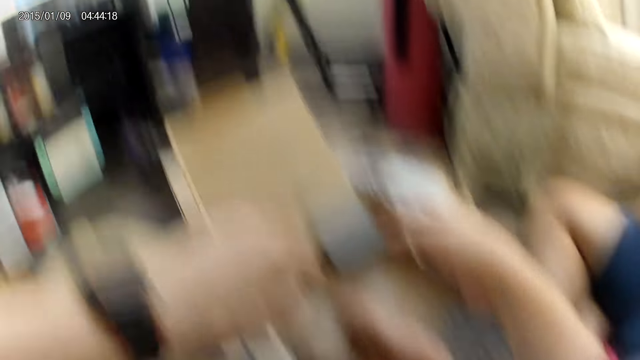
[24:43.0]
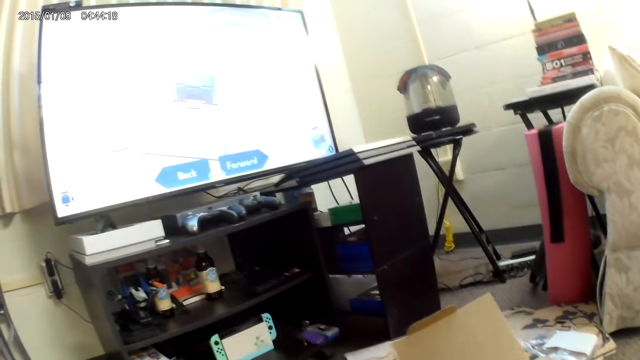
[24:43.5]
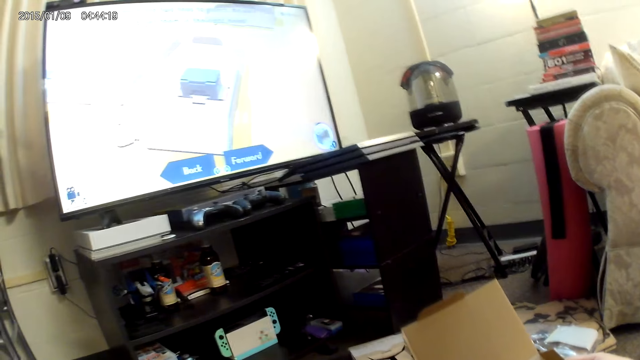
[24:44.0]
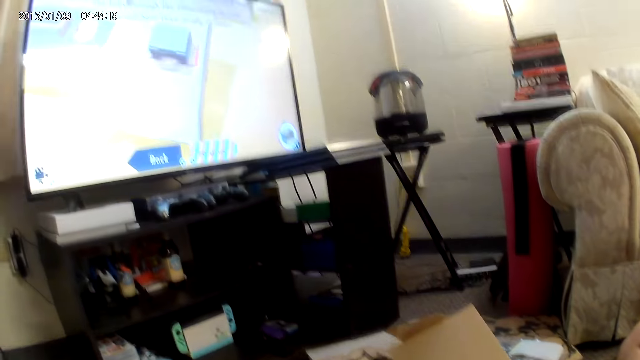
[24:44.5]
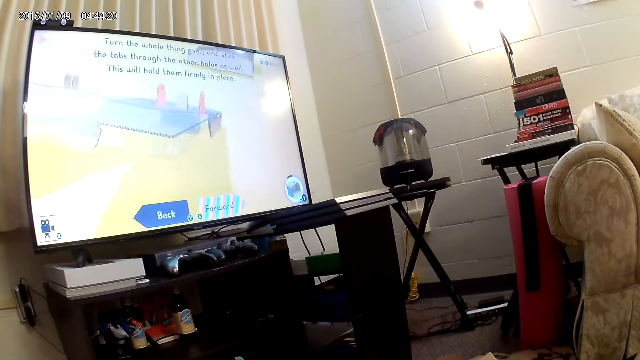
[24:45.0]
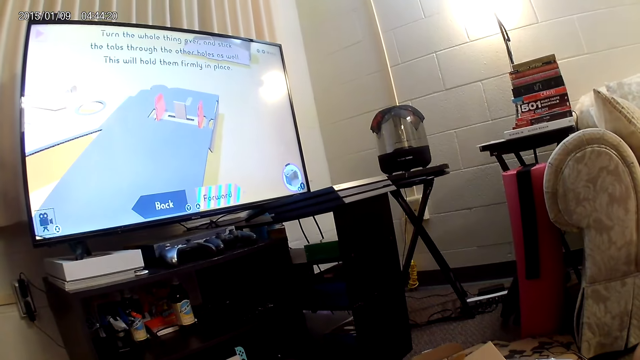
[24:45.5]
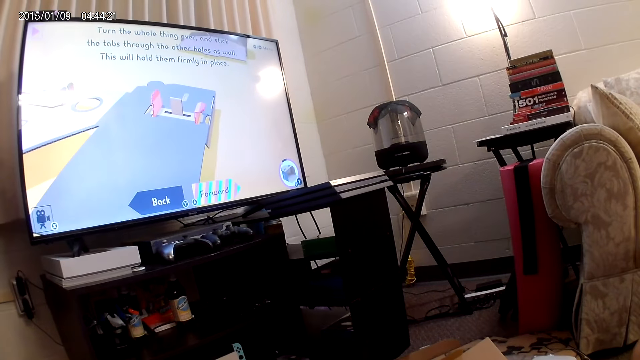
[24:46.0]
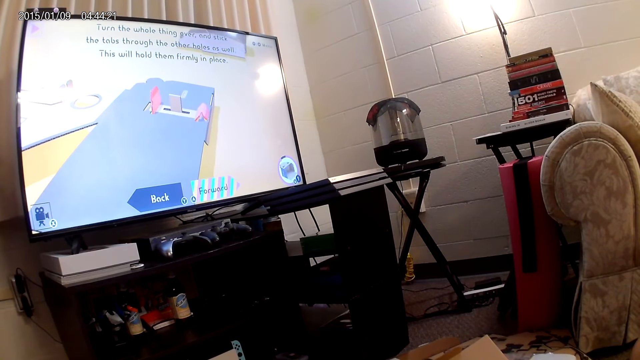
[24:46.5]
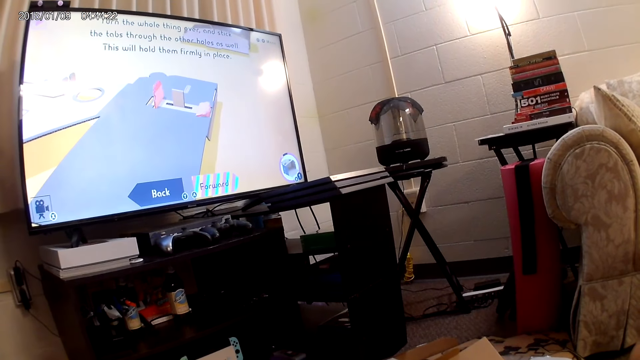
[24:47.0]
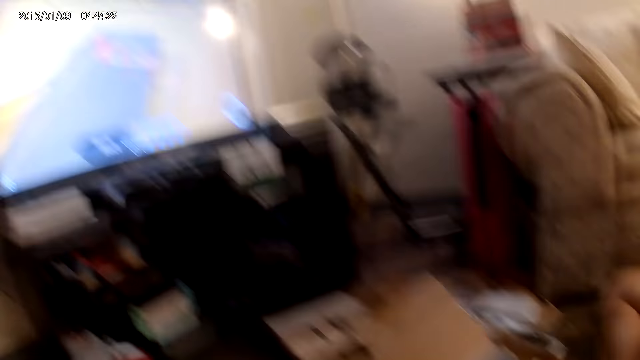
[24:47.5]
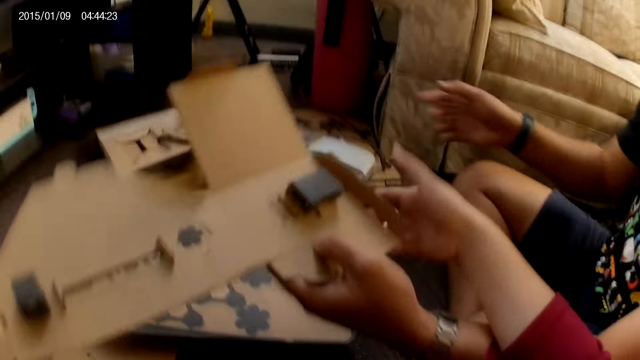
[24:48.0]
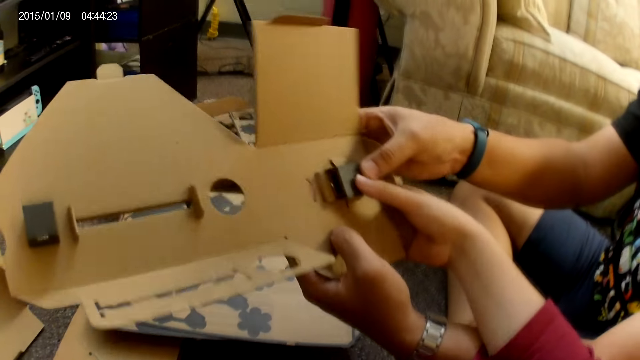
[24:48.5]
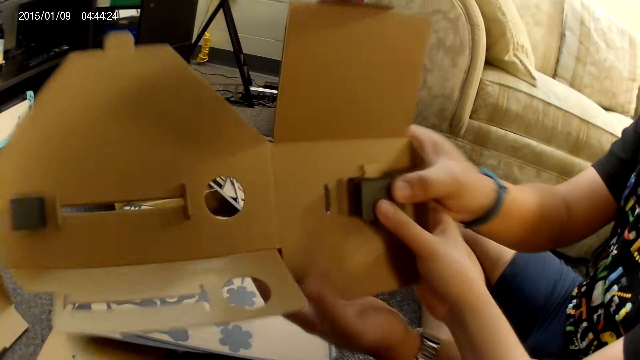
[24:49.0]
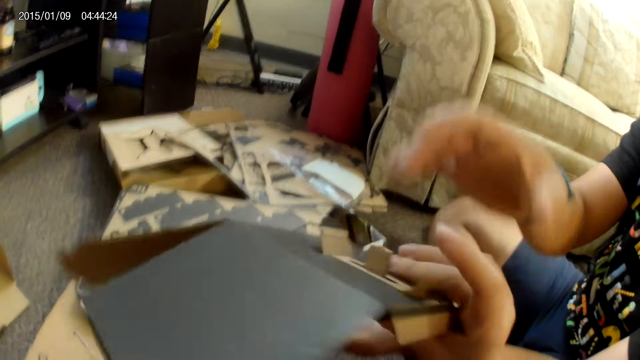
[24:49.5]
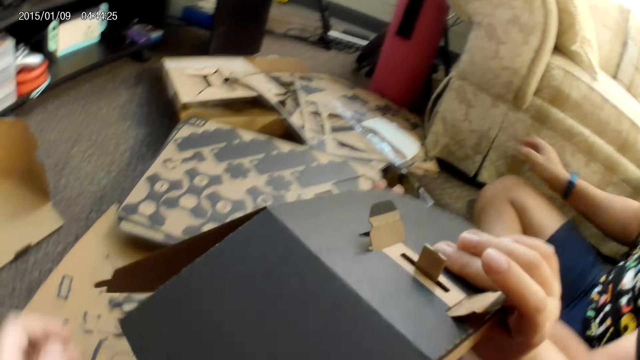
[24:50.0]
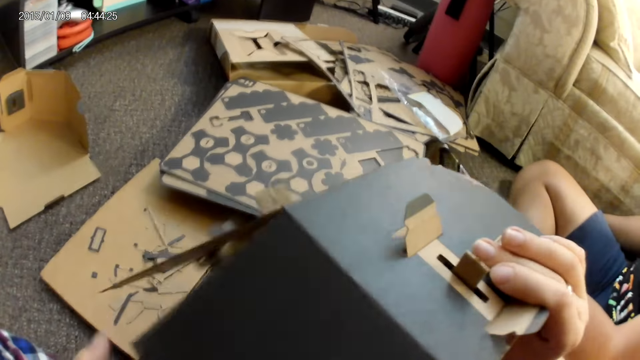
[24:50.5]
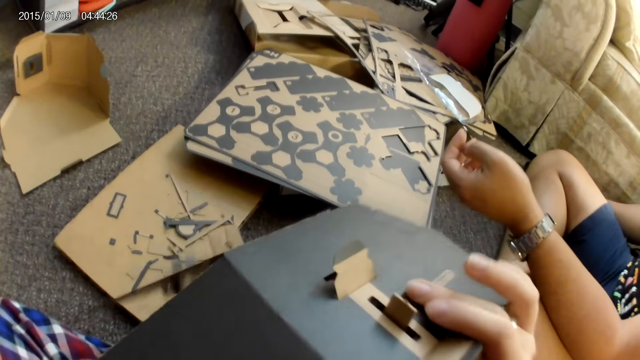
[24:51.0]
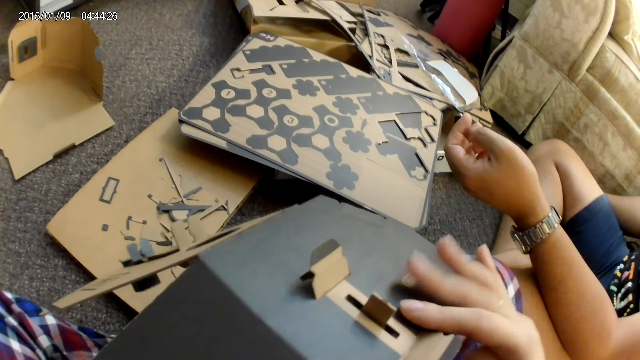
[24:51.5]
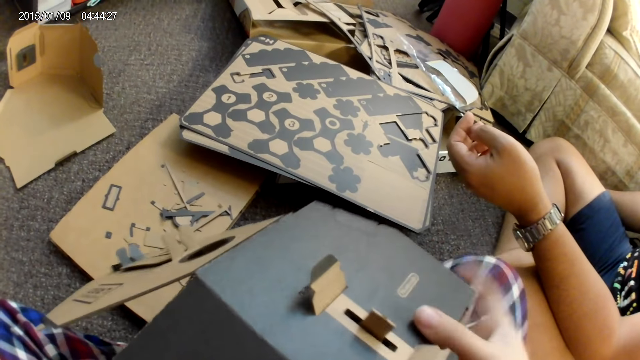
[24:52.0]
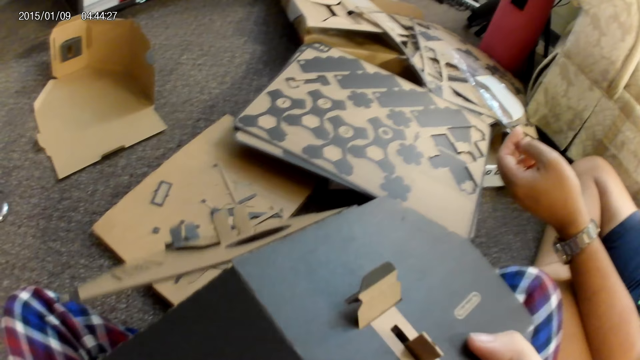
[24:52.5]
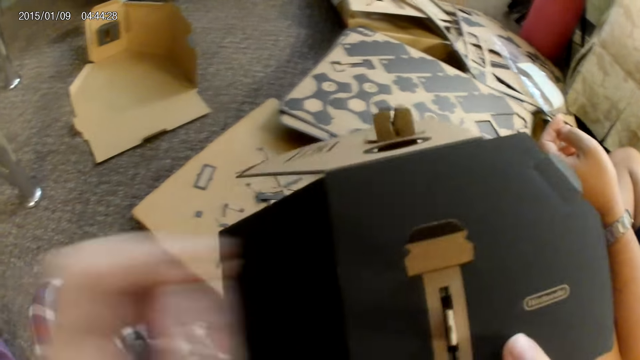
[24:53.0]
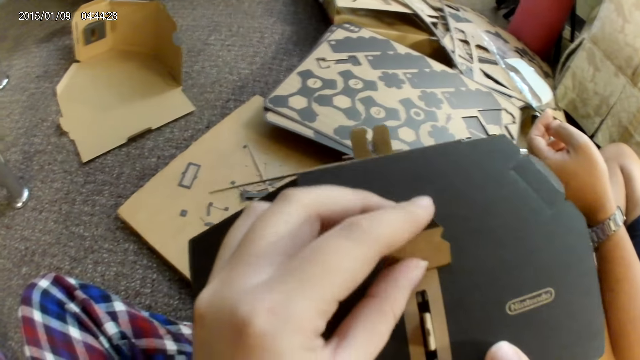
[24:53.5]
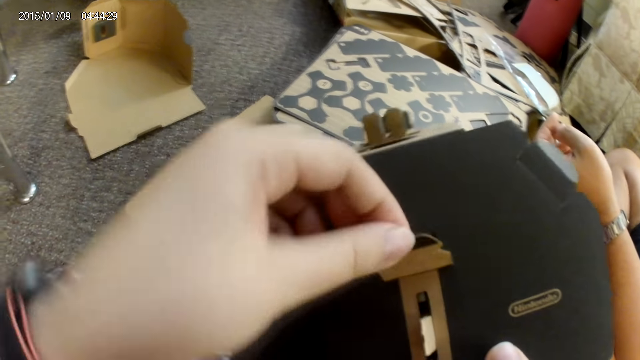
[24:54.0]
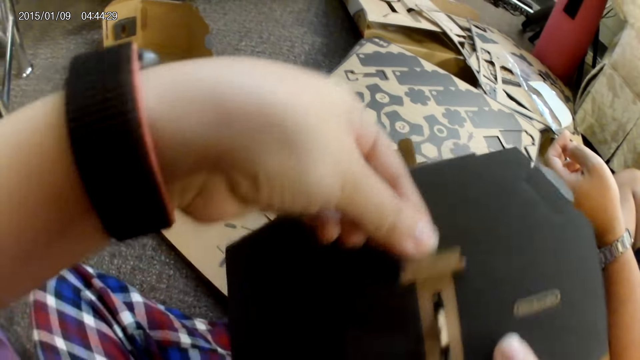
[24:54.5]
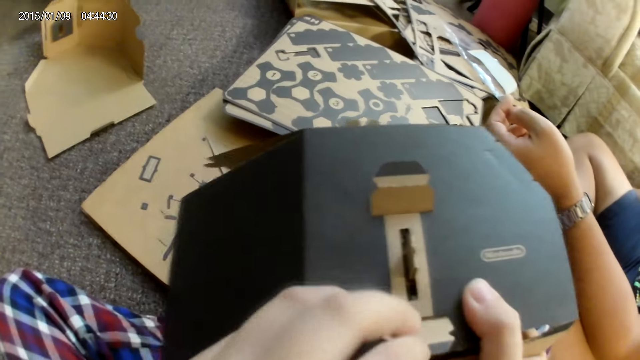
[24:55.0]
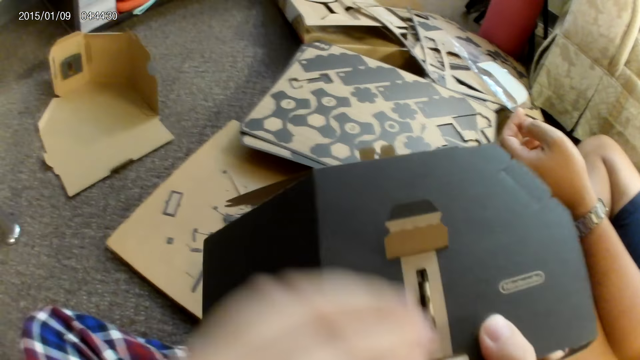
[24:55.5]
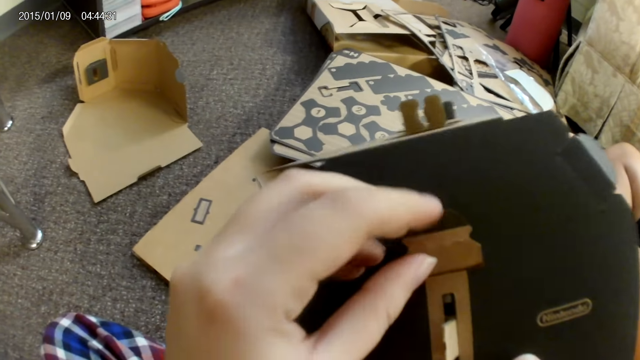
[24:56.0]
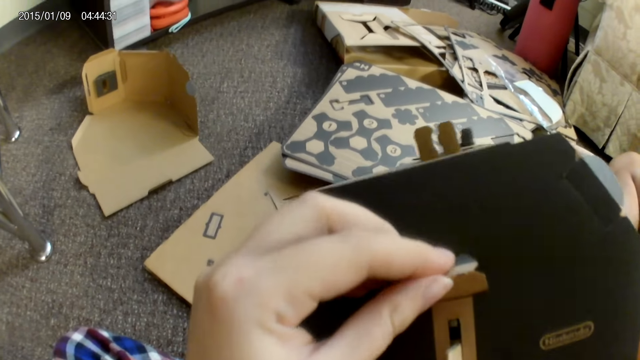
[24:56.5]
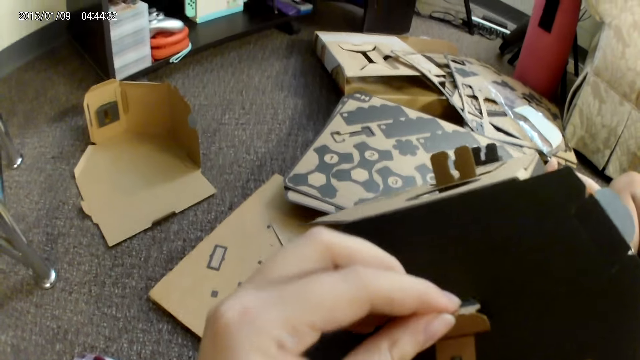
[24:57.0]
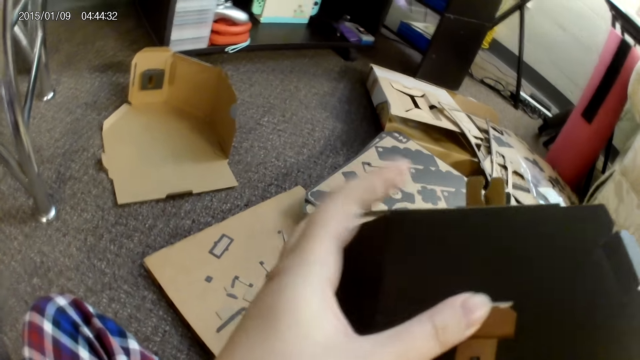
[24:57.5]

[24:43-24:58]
The camera wearer looks at the television. She holds down the cardboard with her right hand. A man holds down the cardboard with his right hand. The camera wearer turns the cardboard around with her right hand. The man turns the cardboard around with his right hand. The camera wearer folds the carton. She touches the cardboard with her left hand. She adjusts the cardboard with her left hand.

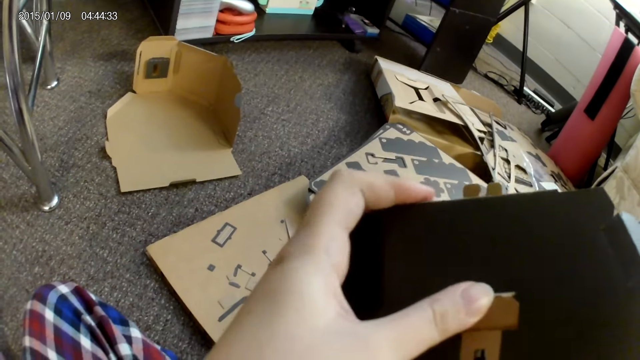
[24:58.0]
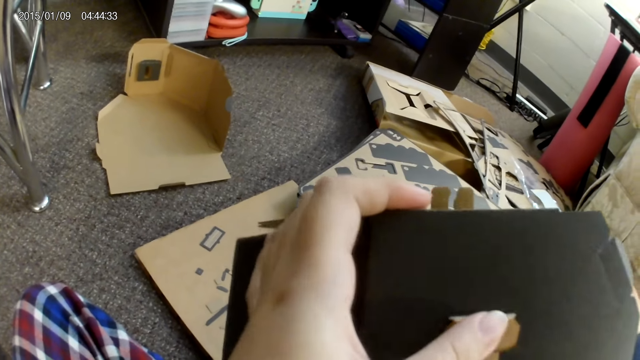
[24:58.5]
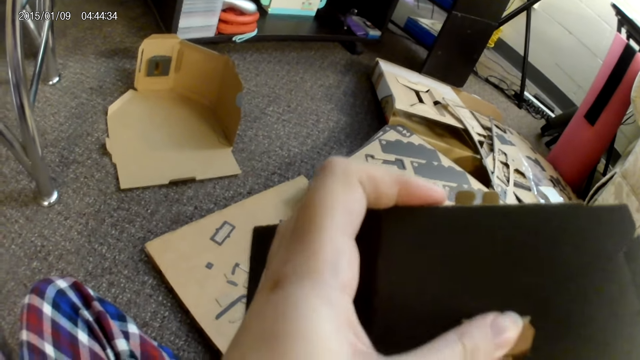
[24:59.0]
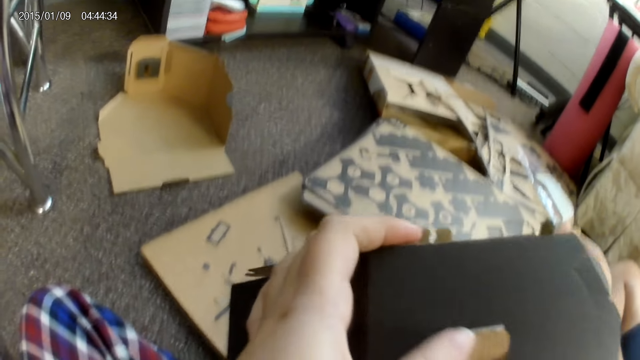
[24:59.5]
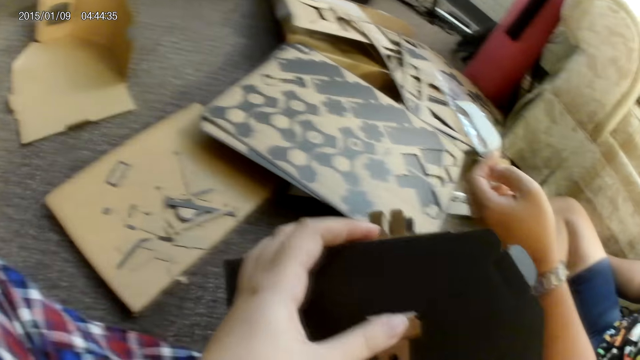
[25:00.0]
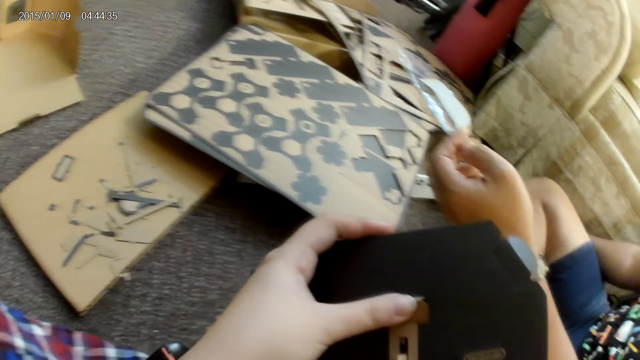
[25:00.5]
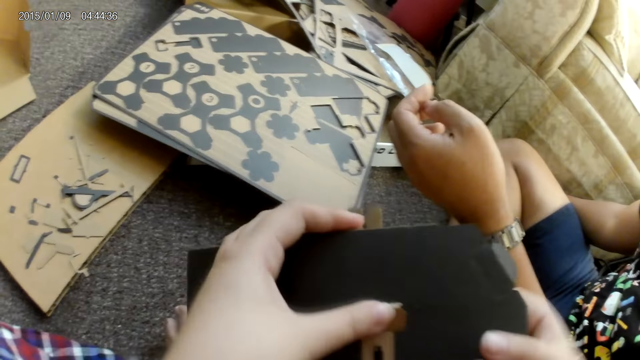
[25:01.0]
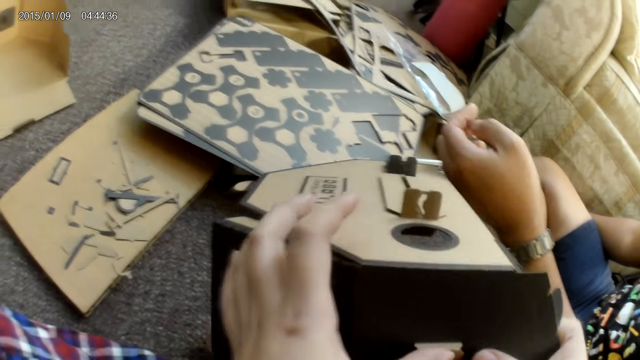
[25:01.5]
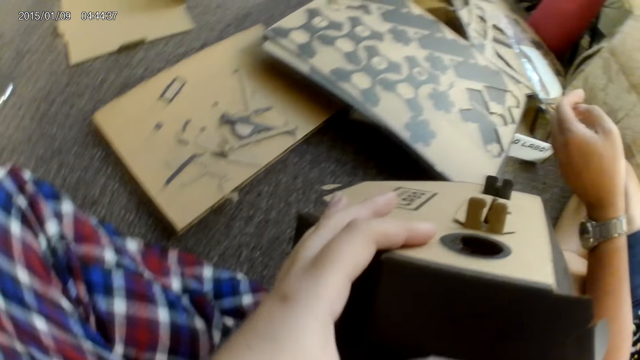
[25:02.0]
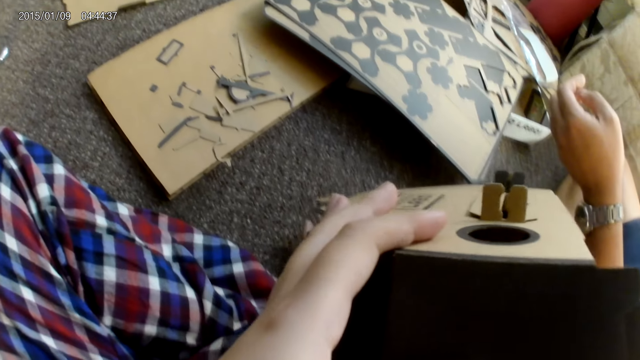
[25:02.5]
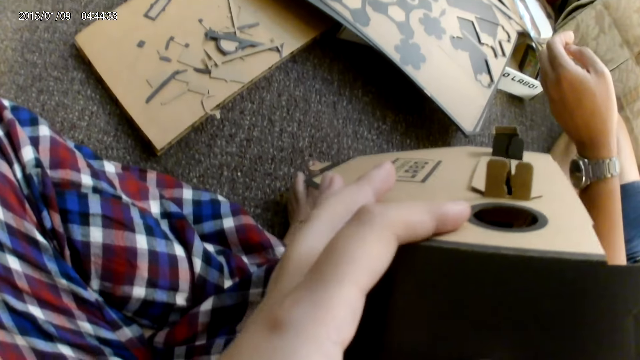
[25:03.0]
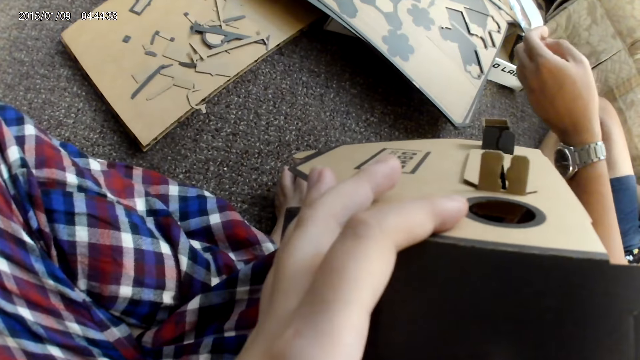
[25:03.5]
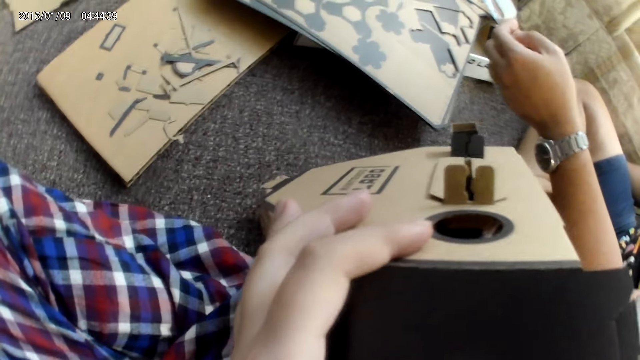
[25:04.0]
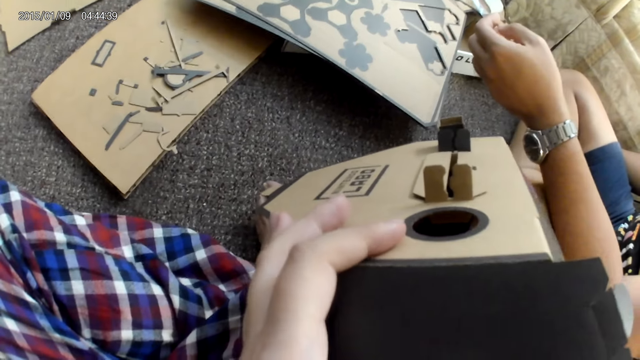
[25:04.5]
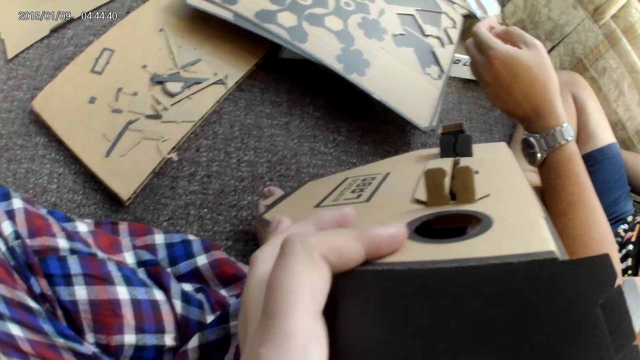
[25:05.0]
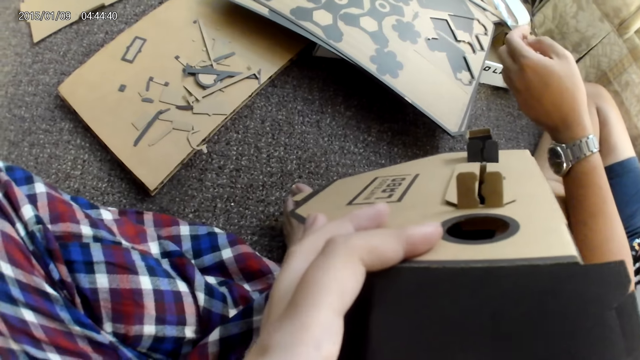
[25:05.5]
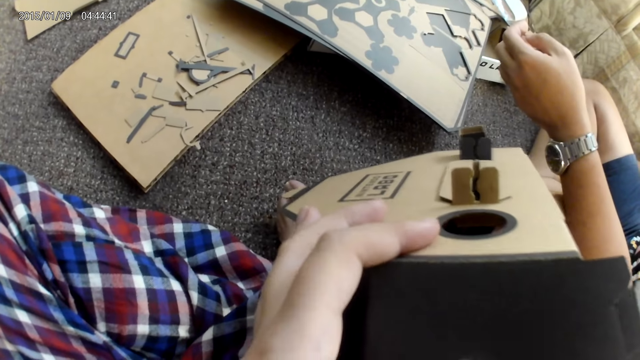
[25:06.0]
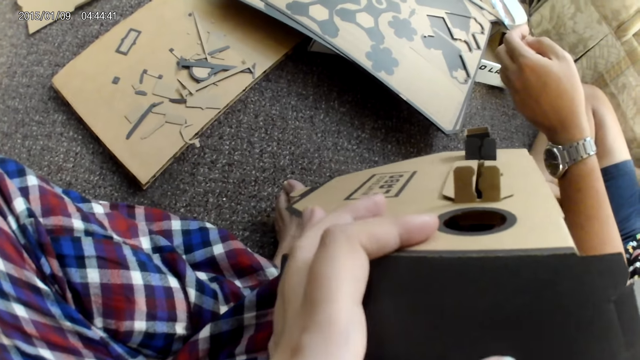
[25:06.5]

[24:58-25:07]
The camera wearer holds the cardboard with both hands.
